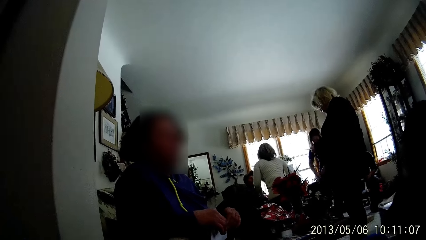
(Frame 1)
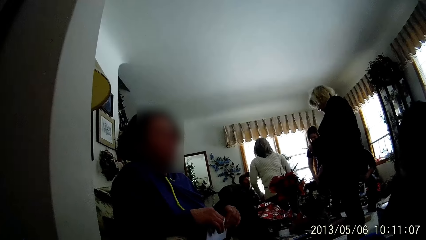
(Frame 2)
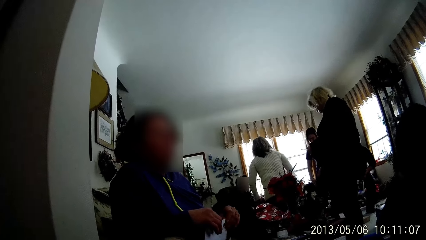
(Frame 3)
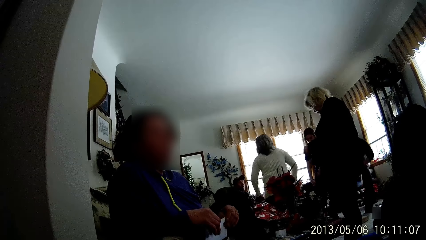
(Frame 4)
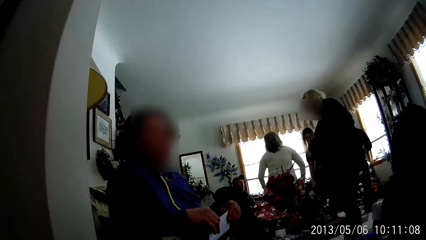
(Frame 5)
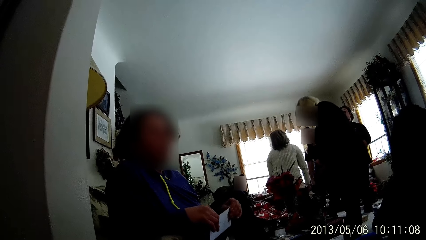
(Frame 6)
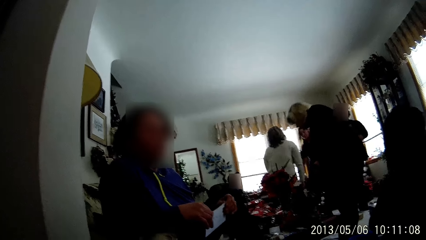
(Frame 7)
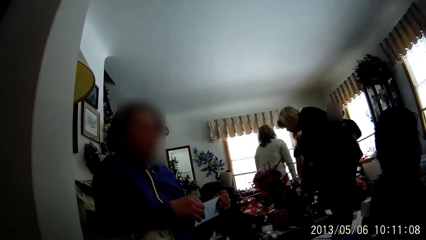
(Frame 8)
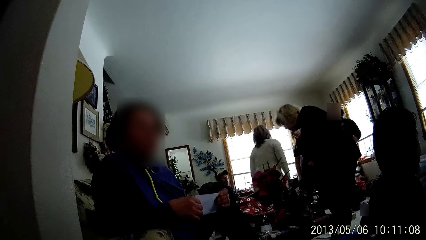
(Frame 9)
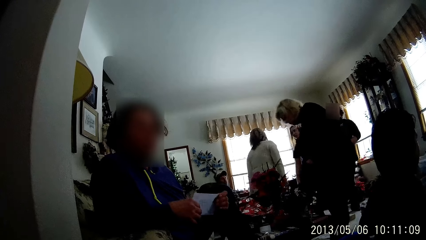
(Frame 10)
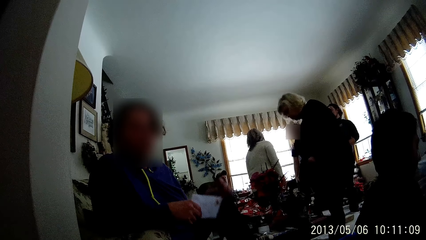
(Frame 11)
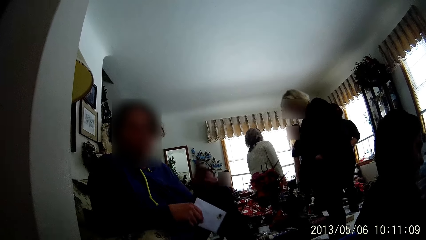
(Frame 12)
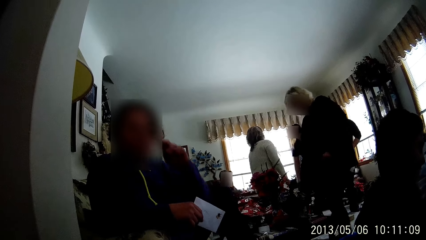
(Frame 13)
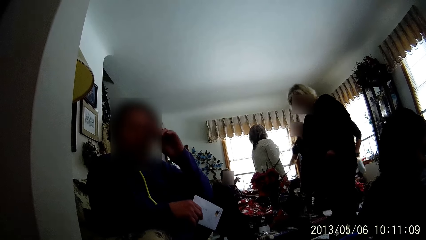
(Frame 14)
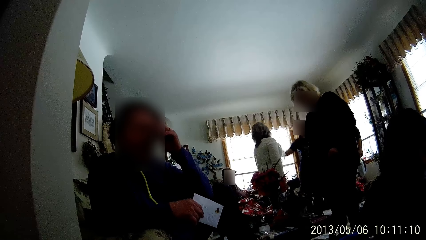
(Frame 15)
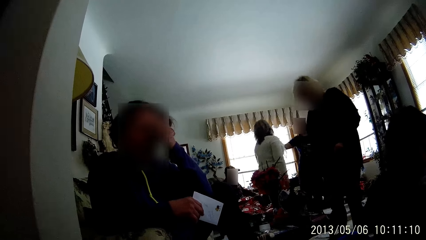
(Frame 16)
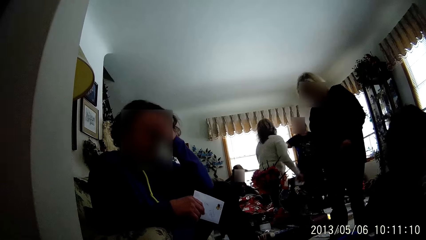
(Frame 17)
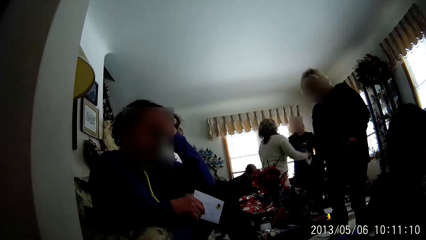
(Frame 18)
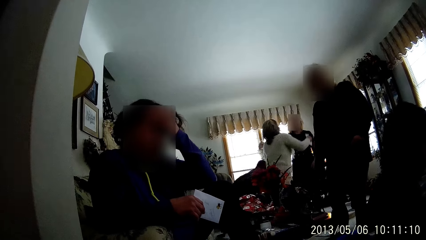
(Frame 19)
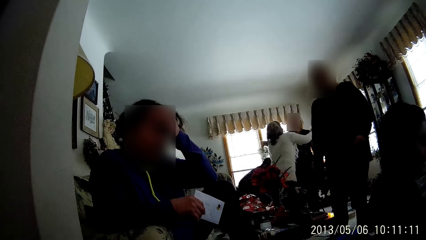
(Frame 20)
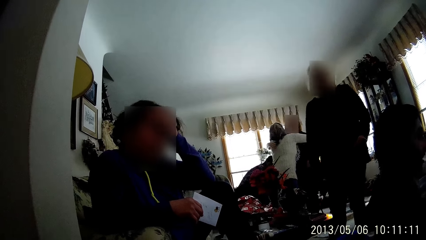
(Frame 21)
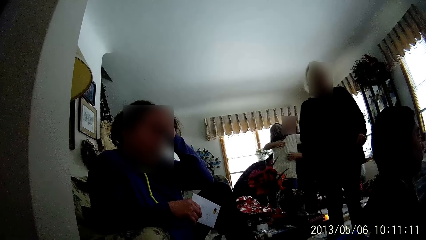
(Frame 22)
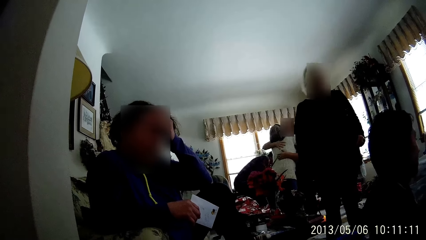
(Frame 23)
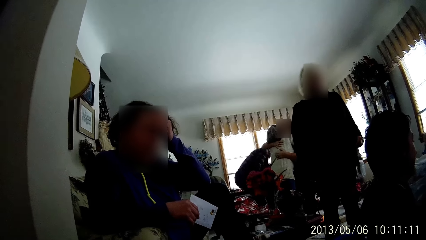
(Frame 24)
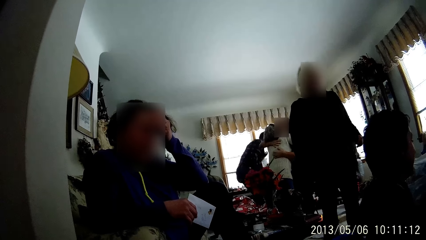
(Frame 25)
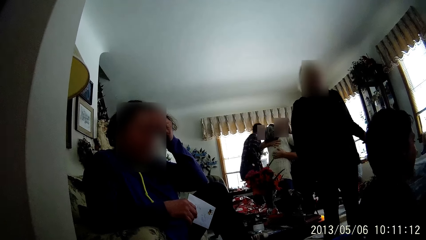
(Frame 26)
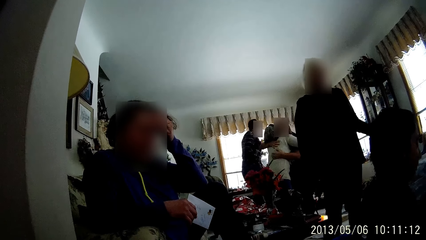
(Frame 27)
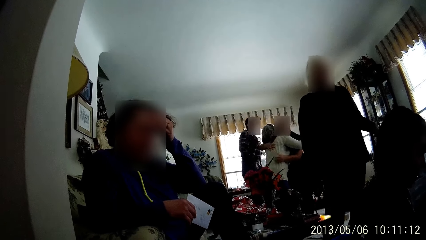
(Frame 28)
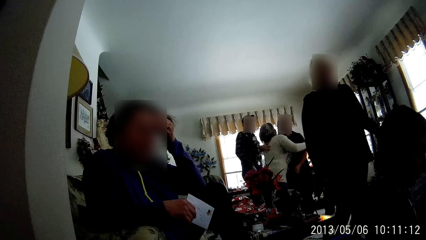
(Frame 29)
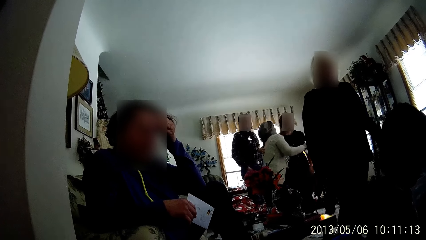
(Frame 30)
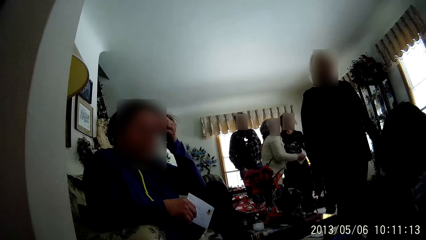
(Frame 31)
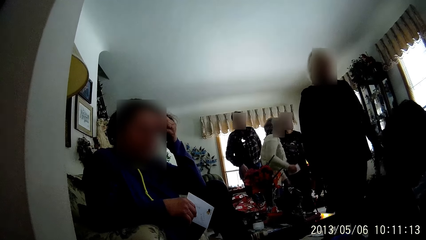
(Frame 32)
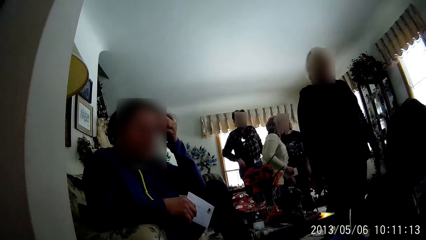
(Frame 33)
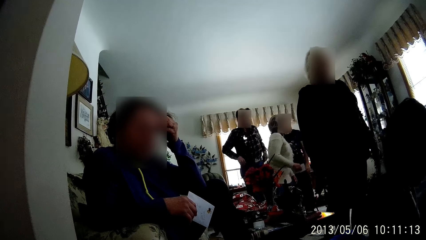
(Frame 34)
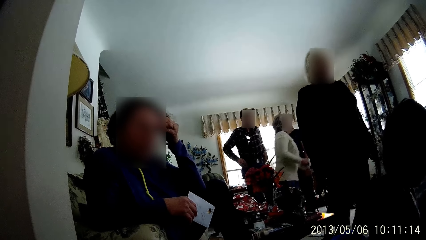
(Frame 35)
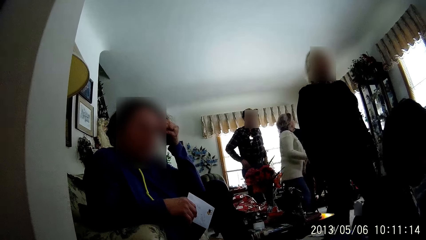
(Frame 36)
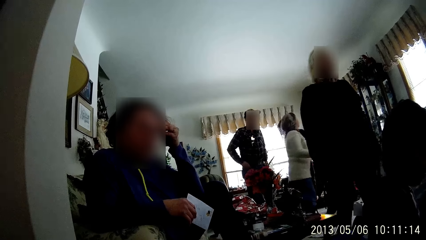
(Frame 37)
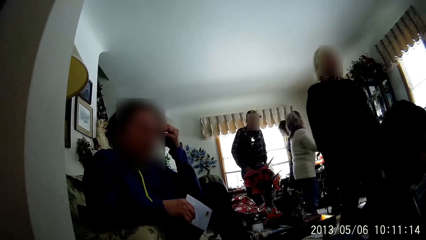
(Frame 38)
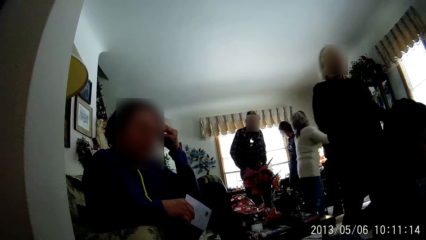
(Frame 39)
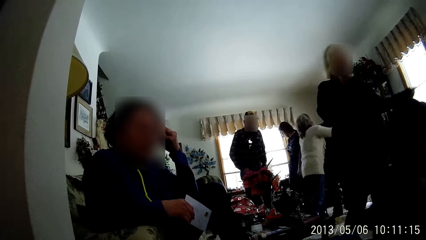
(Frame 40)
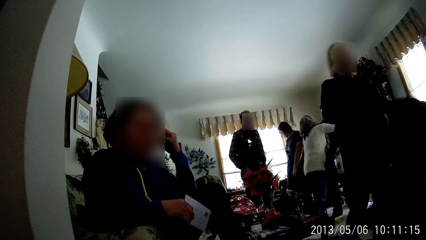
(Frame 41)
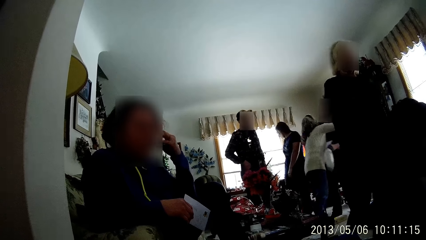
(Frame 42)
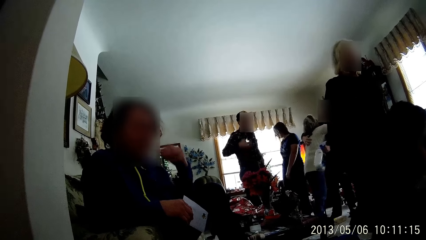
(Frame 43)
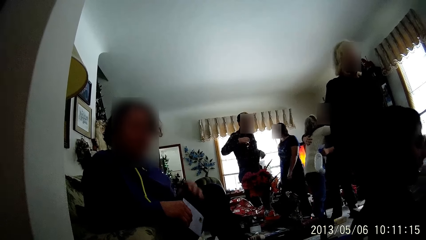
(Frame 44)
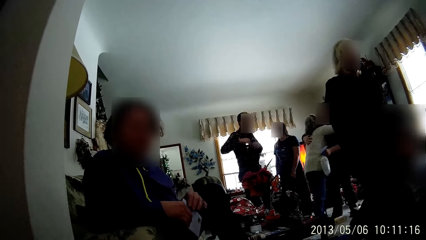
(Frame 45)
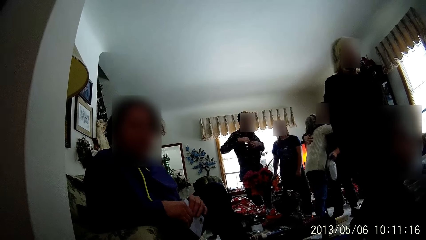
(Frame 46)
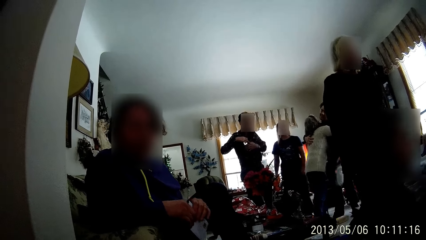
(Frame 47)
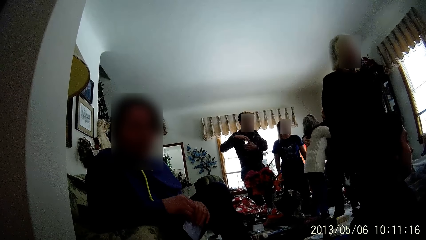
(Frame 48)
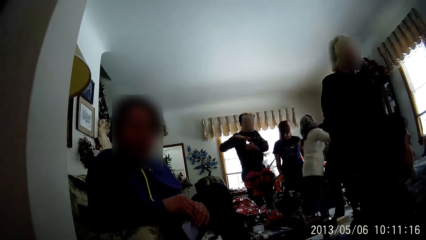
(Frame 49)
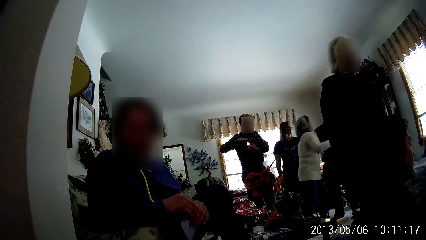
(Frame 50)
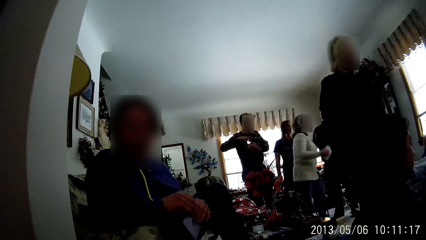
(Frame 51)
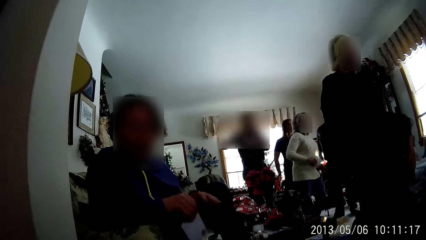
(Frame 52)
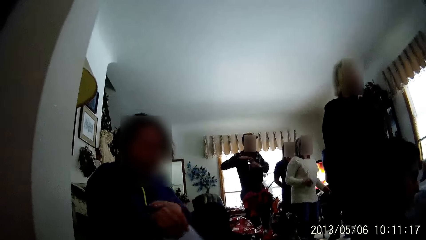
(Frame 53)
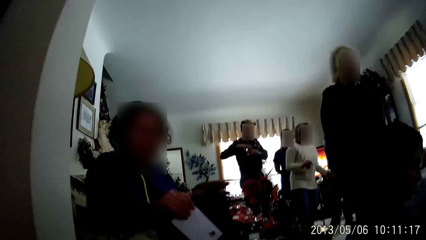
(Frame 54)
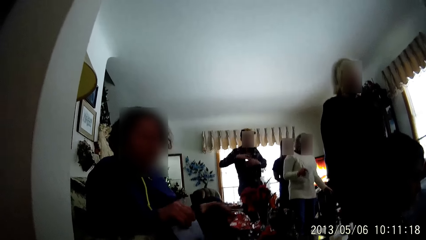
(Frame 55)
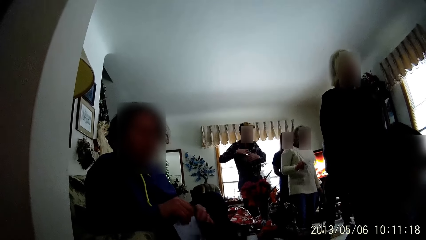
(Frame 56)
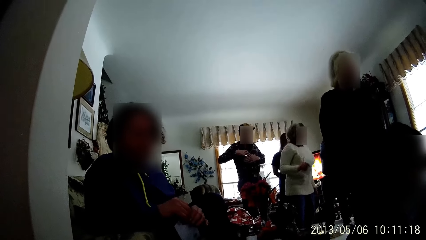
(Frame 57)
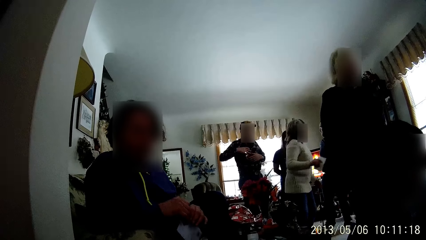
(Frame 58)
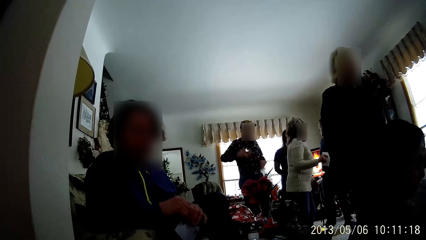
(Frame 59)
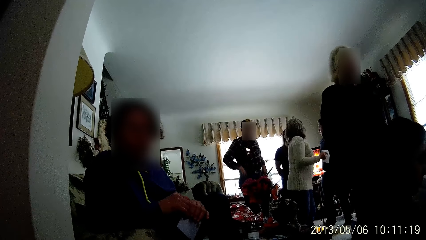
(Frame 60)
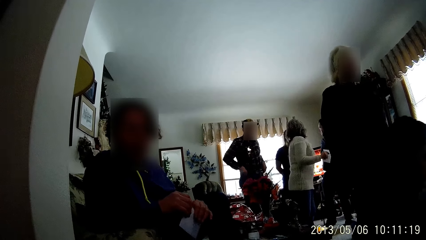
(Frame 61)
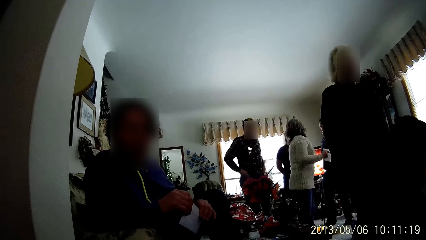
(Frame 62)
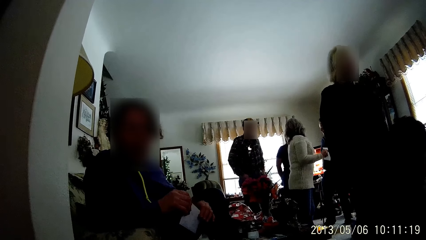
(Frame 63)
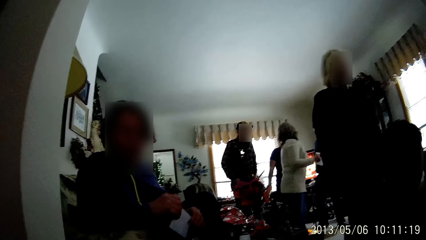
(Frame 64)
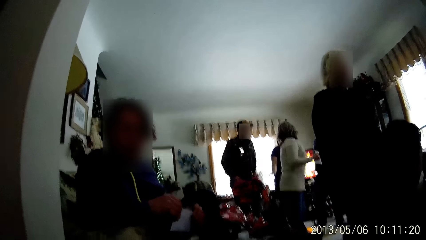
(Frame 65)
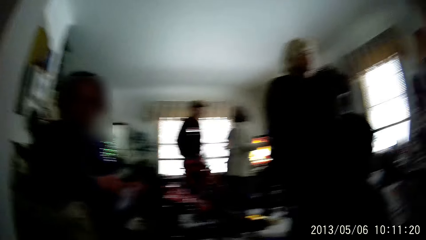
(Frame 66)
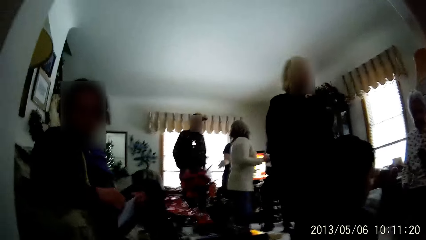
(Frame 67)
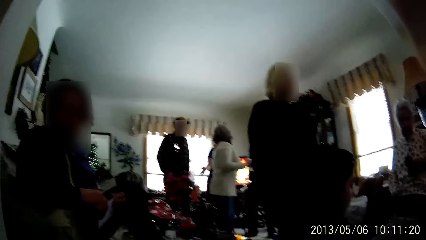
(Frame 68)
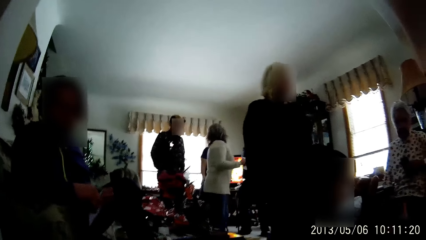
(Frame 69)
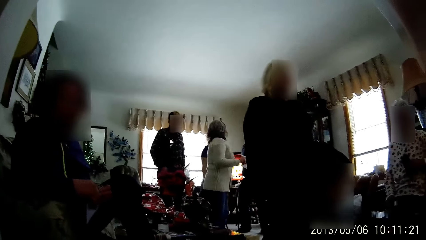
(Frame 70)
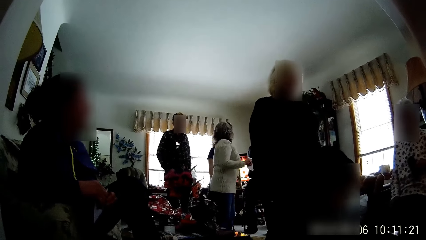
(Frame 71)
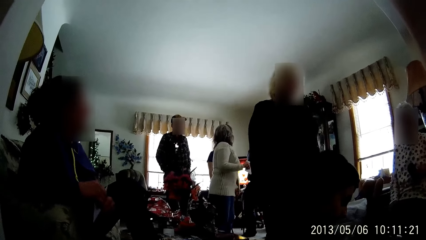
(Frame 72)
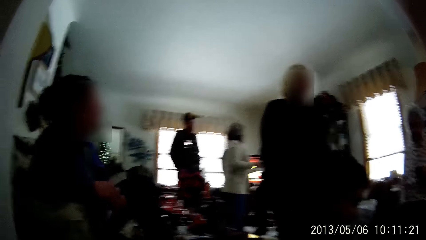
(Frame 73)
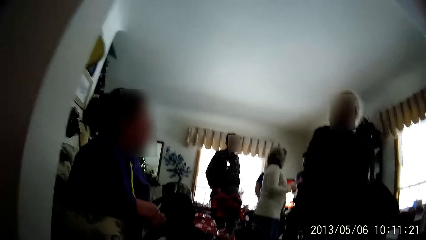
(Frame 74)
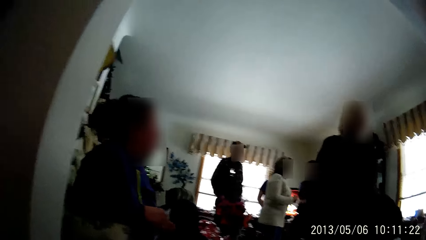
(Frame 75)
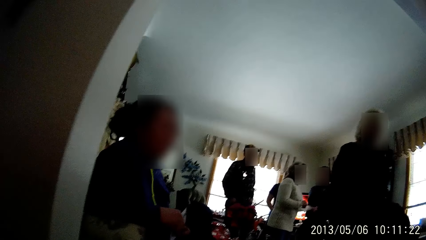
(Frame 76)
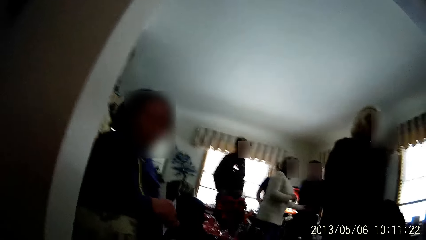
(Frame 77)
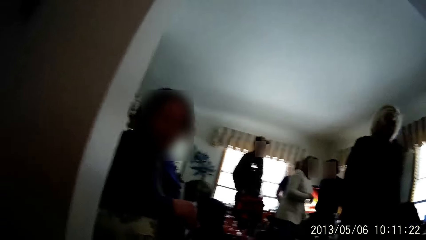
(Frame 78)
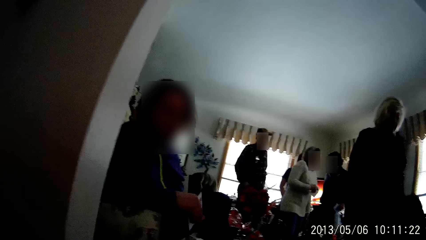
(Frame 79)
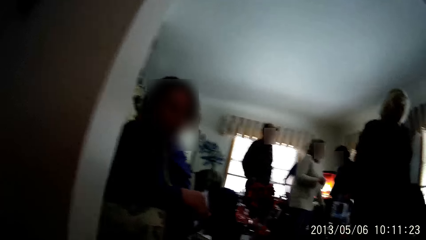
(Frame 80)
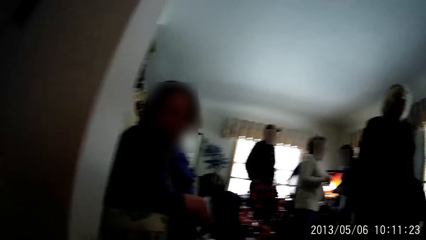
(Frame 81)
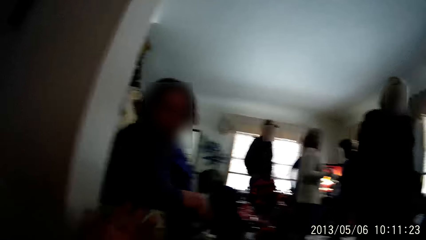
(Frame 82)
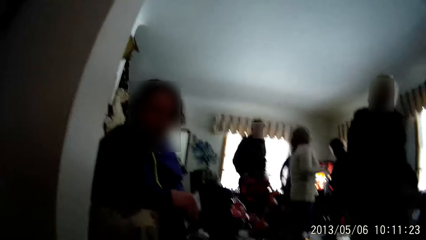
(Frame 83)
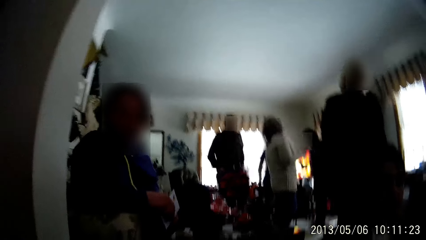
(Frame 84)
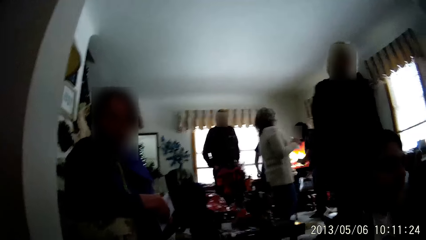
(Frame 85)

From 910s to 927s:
A woman hugs a man in the living room. She hugs another man in the living room. Another woman gestures with her hands.
